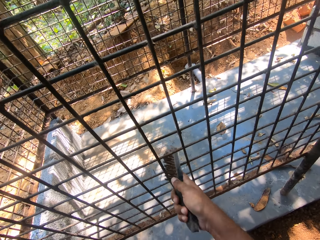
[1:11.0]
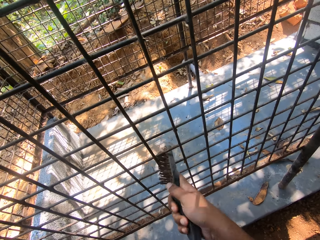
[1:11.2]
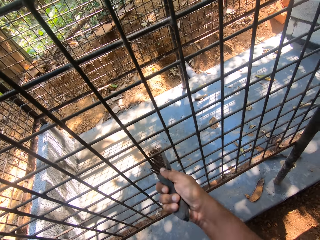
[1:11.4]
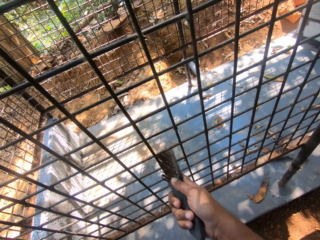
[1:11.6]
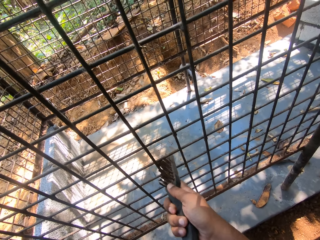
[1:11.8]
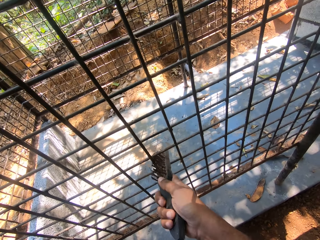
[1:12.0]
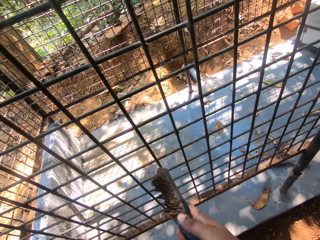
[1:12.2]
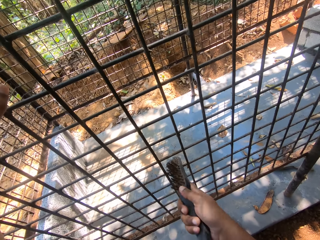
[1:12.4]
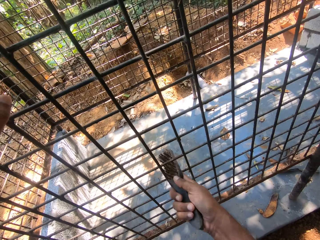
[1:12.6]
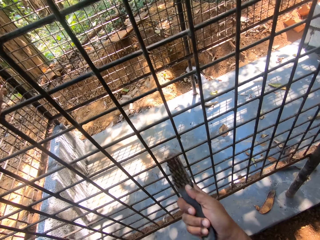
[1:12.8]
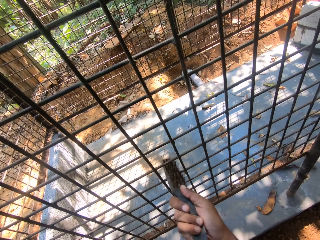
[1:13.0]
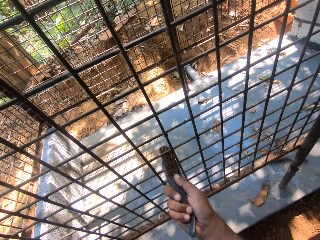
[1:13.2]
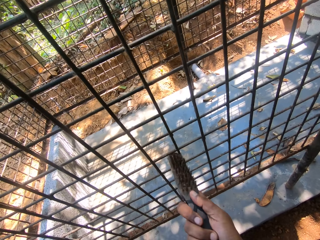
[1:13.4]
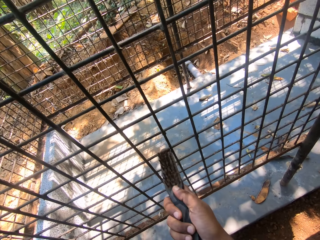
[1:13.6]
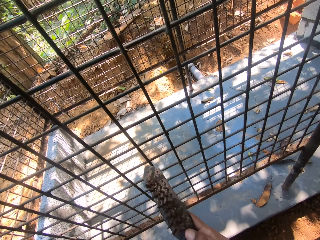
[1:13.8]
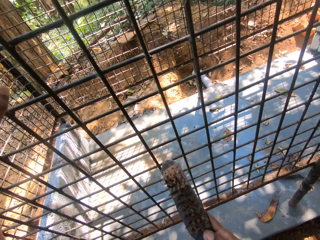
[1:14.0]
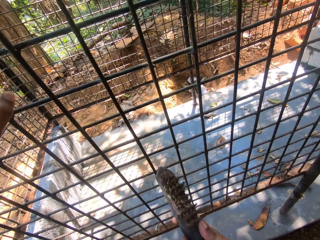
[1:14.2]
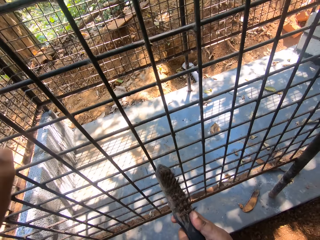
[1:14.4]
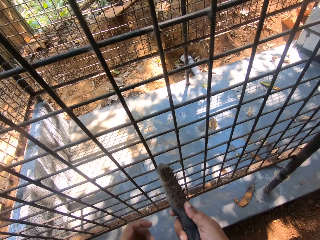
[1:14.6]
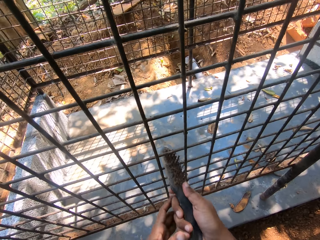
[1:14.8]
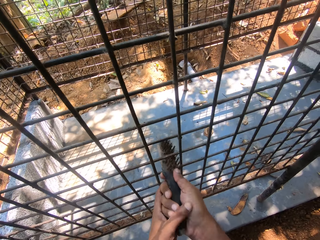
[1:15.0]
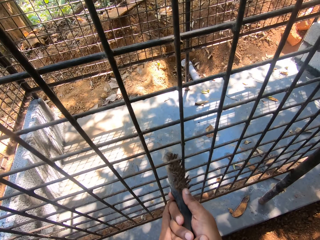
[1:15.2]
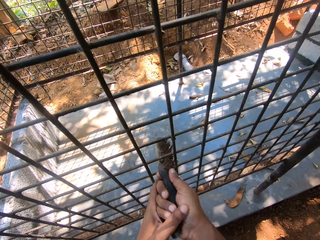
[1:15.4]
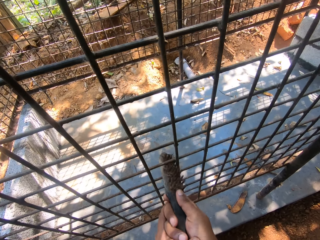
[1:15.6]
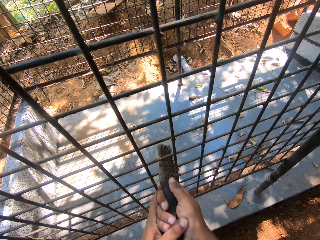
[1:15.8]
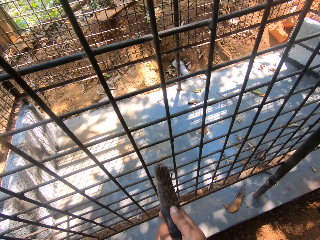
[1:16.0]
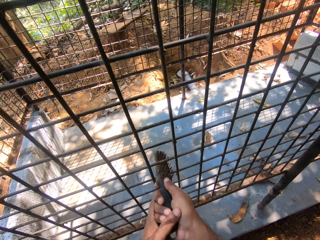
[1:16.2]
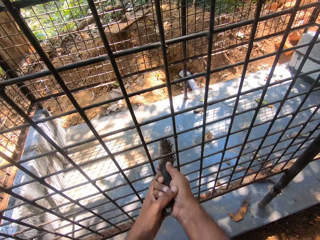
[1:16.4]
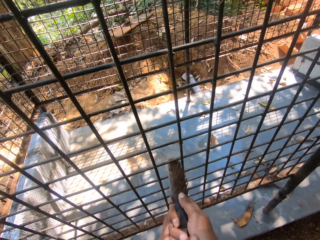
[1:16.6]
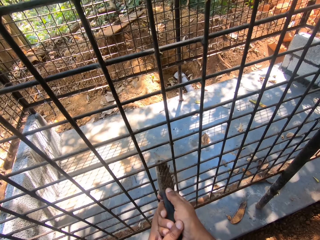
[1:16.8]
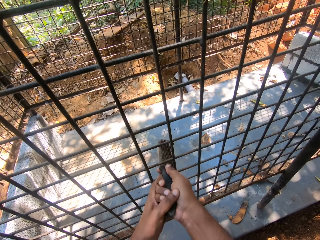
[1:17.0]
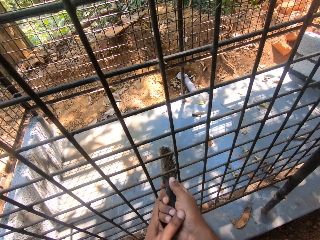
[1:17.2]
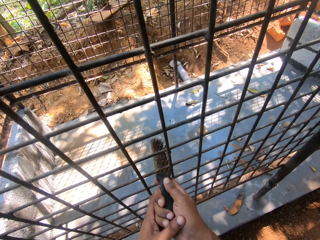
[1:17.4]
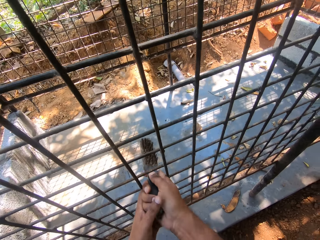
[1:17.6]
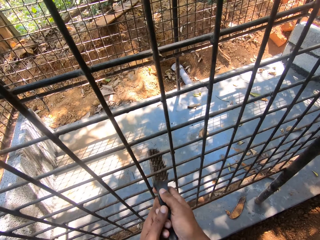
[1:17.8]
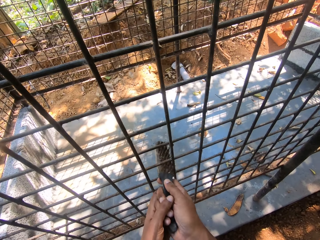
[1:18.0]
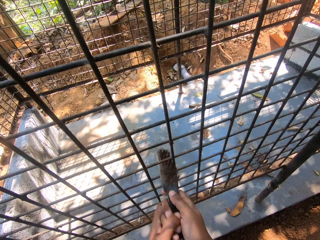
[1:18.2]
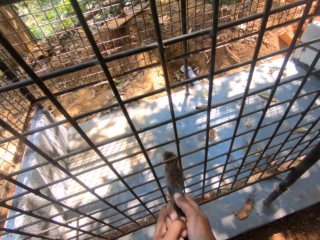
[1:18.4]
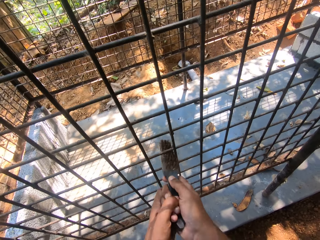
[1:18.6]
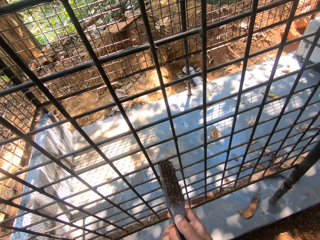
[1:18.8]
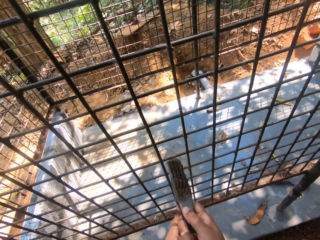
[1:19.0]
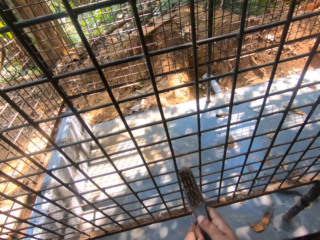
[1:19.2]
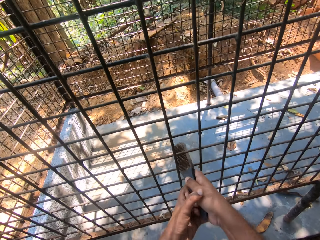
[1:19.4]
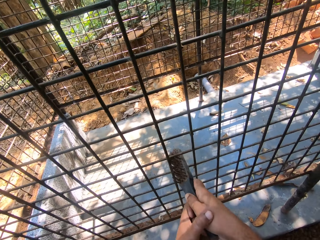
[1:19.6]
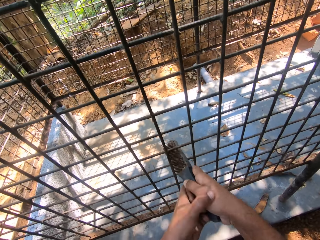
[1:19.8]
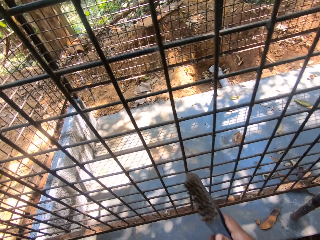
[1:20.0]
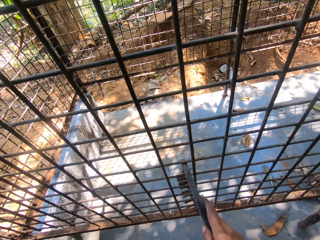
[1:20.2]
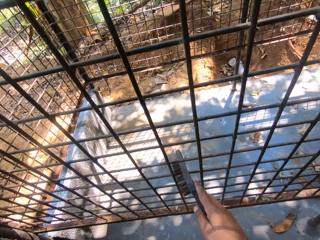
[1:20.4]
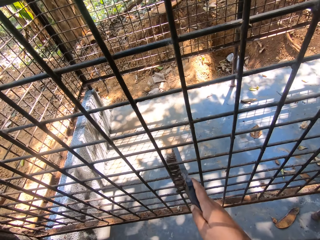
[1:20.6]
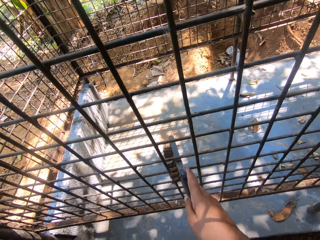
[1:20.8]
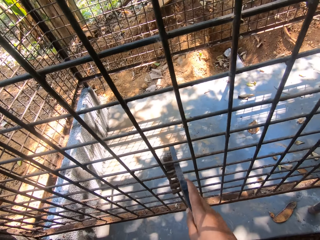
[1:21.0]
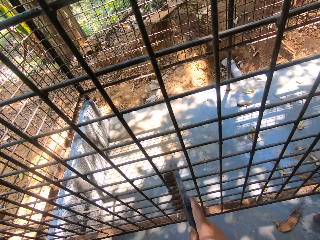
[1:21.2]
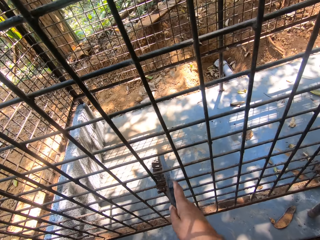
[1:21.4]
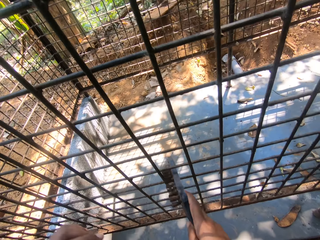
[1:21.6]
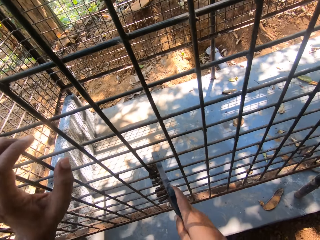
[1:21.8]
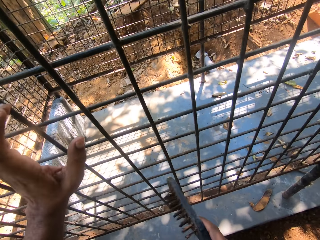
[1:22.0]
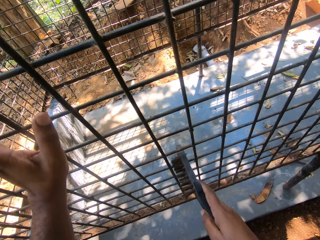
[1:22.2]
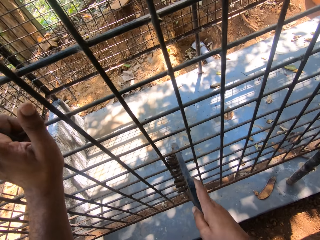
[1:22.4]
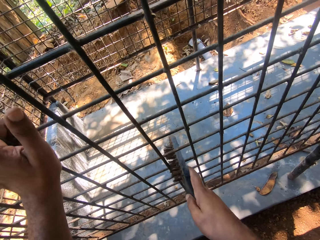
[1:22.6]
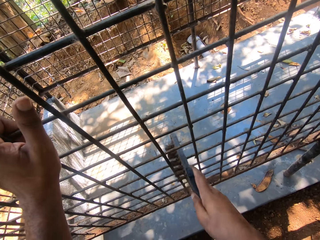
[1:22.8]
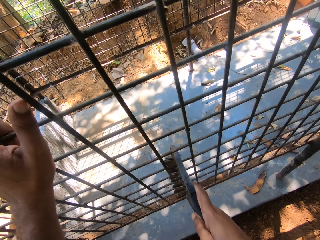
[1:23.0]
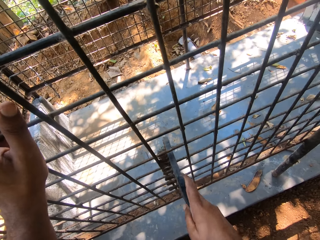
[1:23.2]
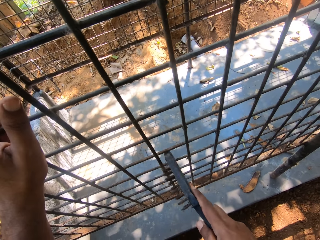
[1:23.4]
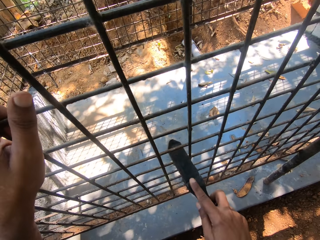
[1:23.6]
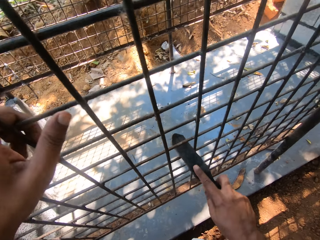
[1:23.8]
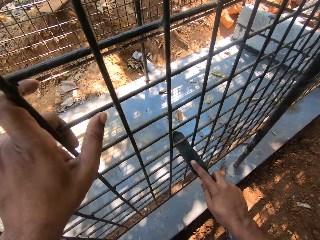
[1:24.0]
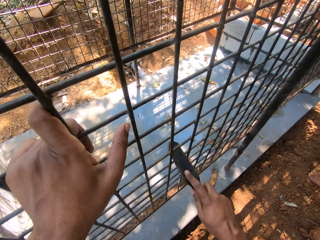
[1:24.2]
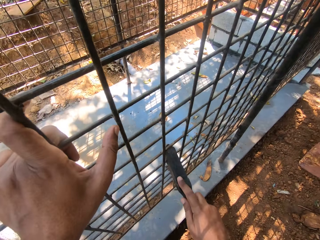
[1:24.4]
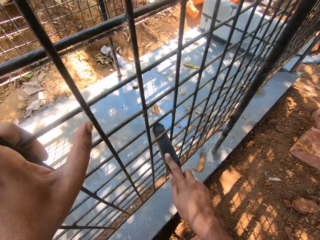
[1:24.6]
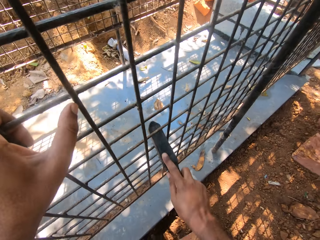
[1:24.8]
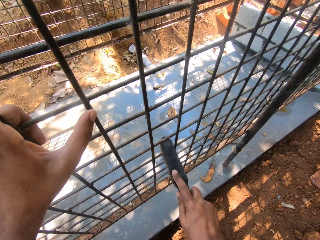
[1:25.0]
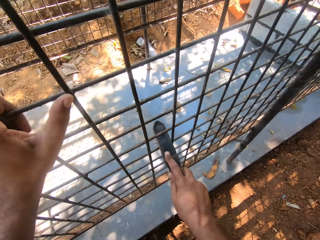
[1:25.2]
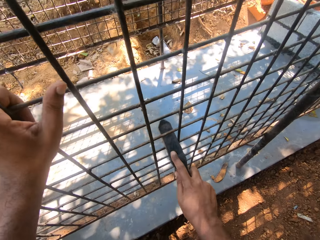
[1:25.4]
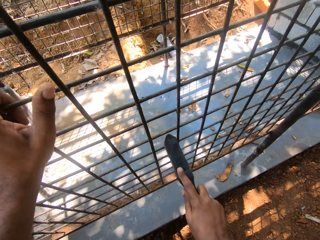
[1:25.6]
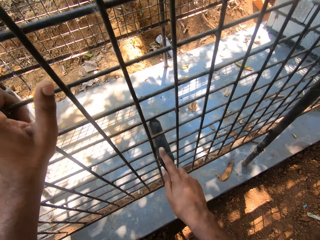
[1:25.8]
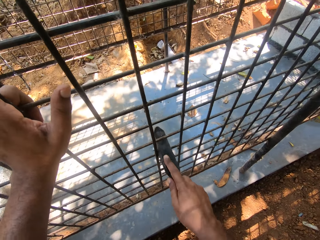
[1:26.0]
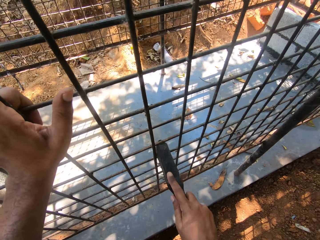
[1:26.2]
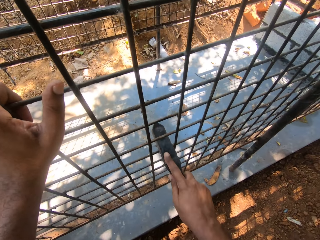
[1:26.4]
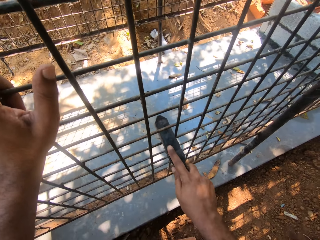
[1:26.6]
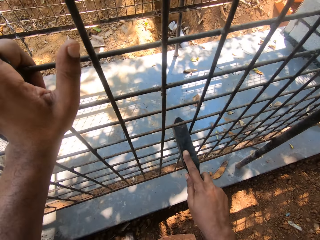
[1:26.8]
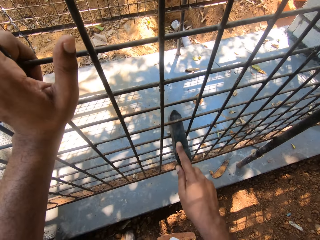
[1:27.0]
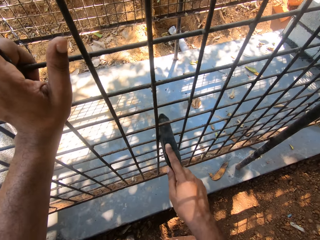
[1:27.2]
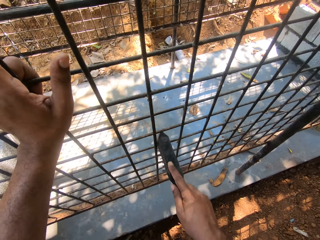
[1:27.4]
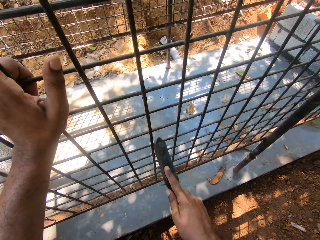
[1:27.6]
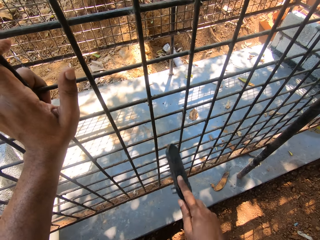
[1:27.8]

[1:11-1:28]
The camera wearer holds the hand brush with both his hands. He cleans the cage with the hand brush. He cleans the cage with the hand brush again. He talks to a man. He holds the cage with his left hand. He cleans the cage with the hand brush.

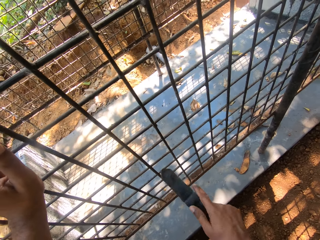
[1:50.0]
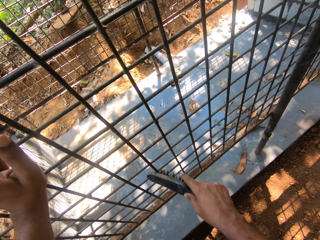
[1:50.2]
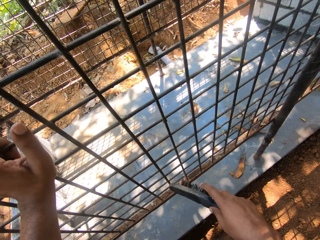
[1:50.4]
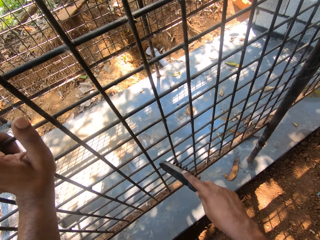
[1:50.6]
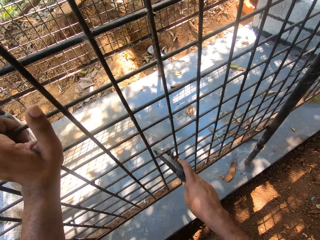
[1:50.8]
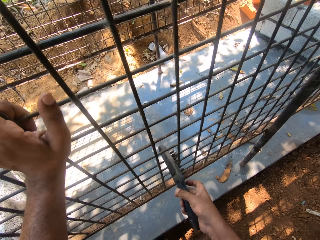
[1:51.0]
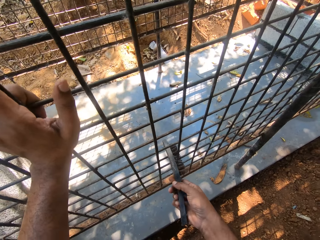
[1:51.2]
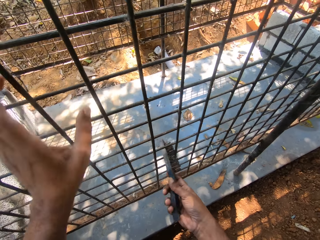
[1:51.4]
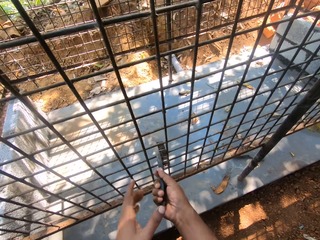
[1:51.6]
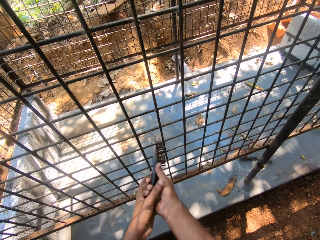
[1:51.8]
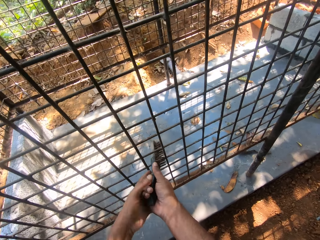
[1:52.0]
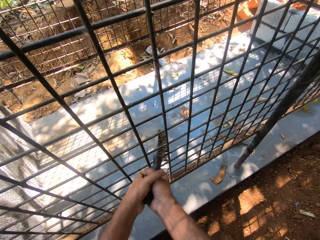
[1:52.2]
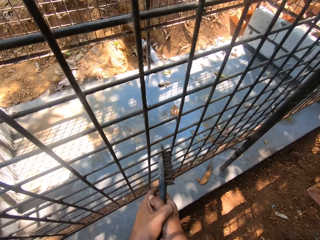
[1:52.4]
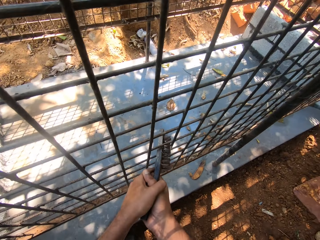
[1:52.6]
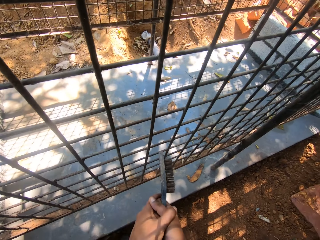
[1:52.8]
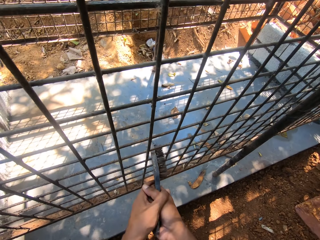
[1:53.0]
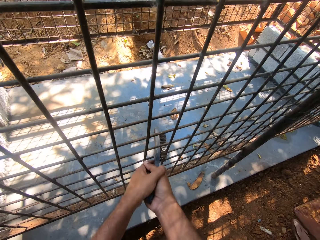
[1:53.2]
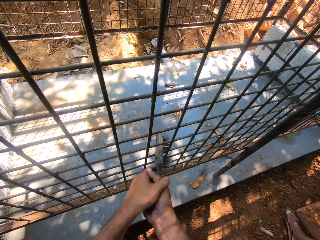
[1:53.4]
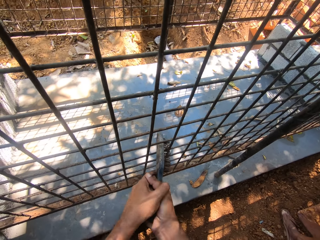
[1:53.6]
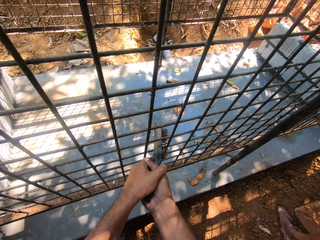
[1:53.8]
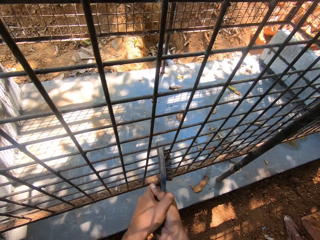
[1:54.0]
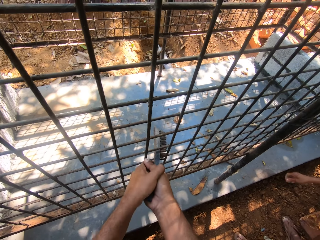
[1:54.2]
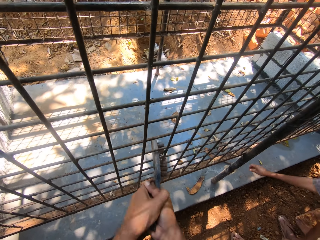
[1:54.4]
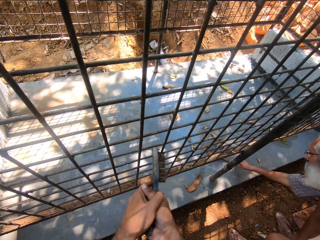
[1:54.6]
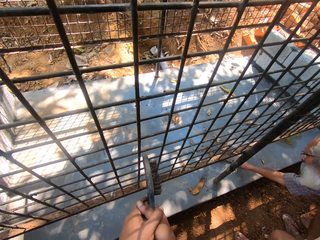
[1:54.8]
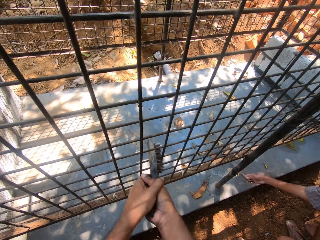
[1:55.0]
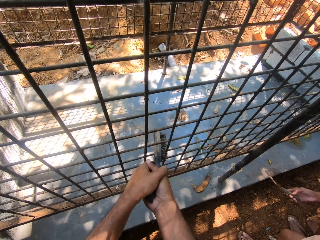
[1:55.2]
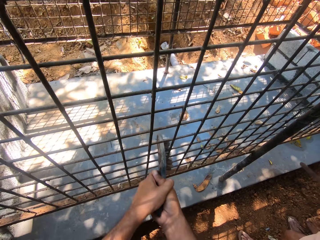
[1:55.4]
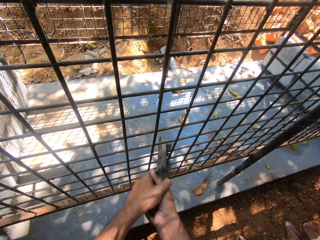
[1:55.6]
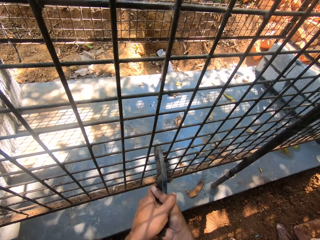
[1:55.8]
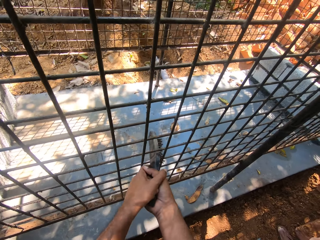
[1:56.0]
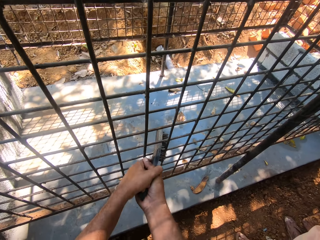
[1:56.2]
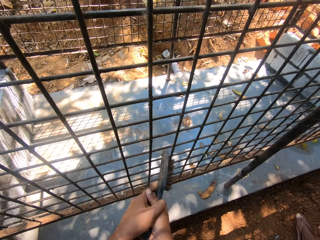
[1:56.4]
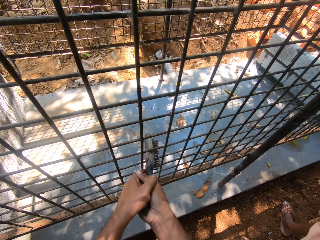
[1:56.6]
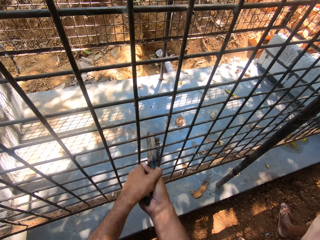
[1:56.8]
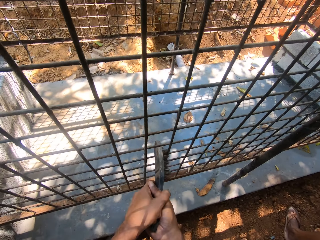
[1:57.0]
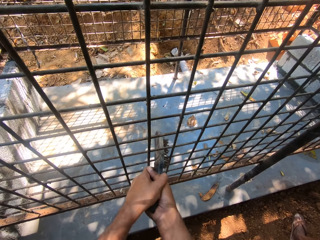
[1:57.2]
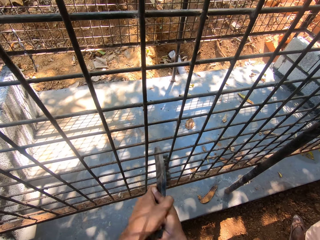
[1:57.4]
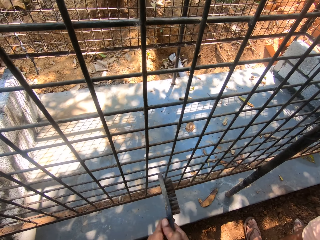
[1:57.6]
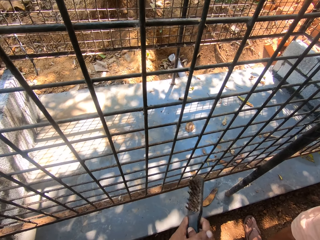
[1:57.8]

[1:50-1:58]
The camera wearer holds the cage with his left hand. He cleans the cage with the hand brush. A man reaches for the scraper, picks up the scraper, and moves towards the cage.
